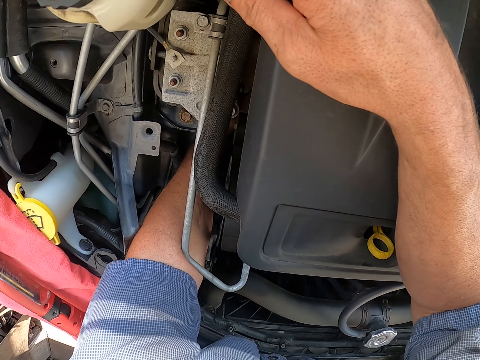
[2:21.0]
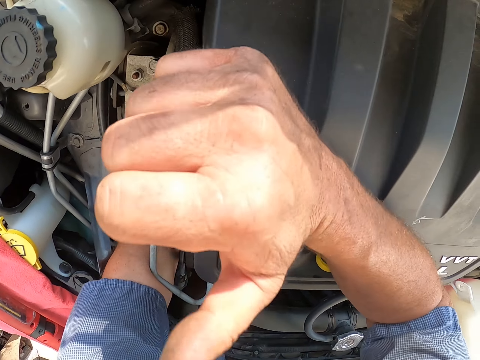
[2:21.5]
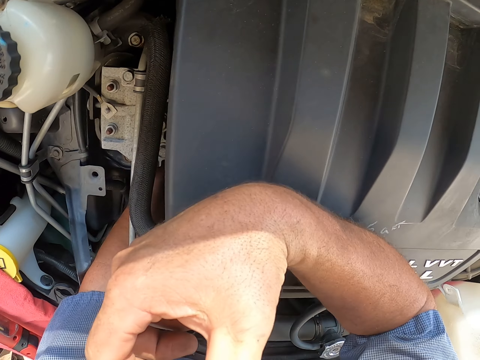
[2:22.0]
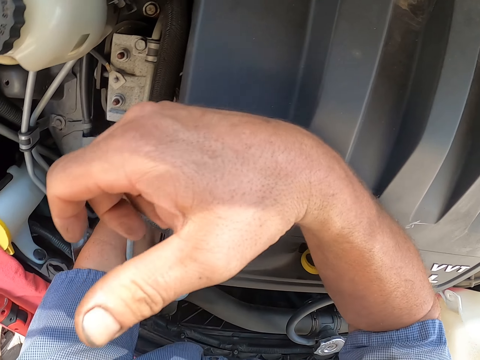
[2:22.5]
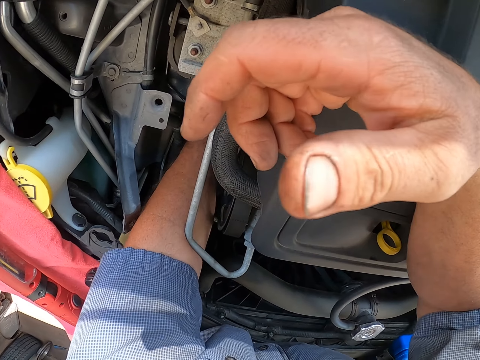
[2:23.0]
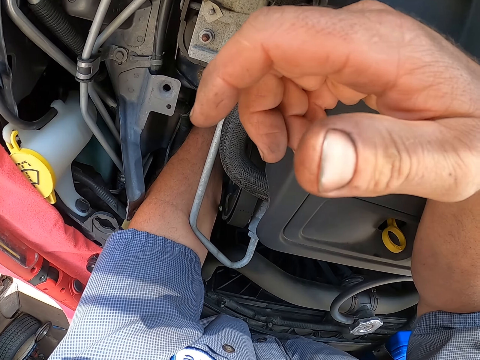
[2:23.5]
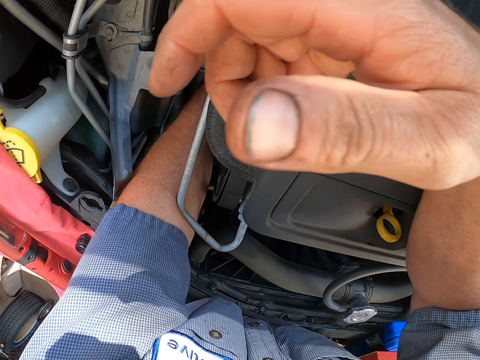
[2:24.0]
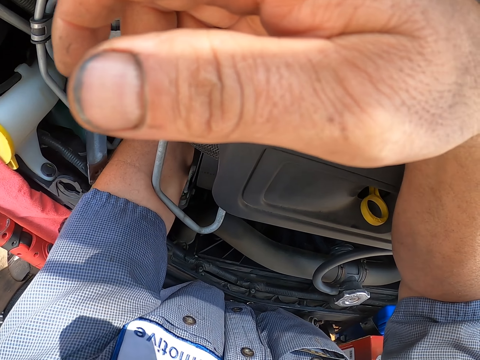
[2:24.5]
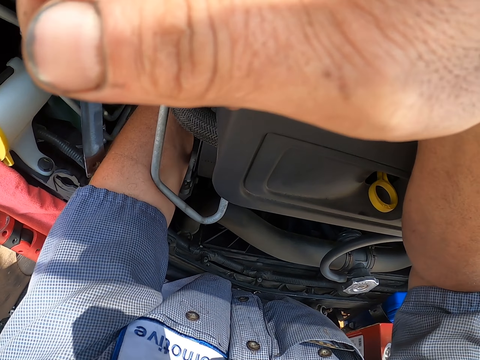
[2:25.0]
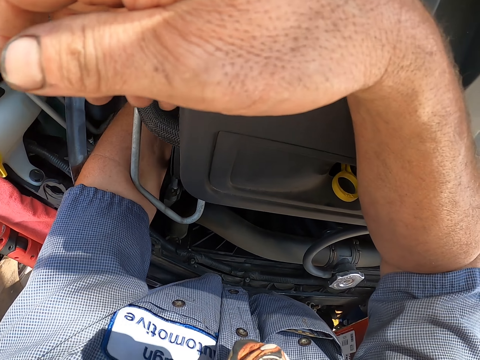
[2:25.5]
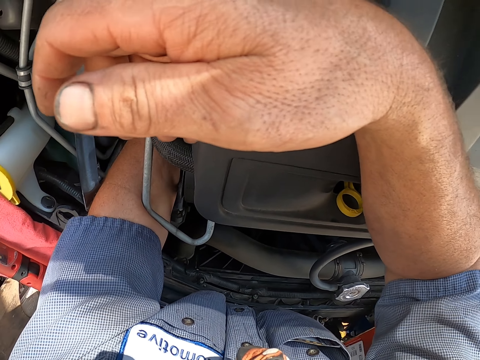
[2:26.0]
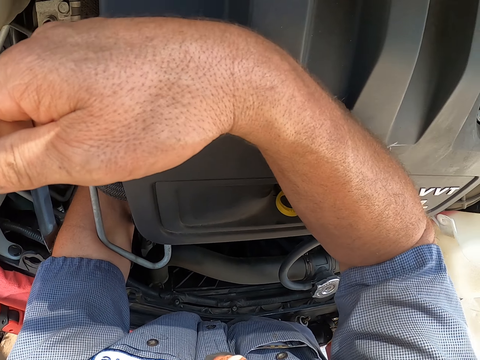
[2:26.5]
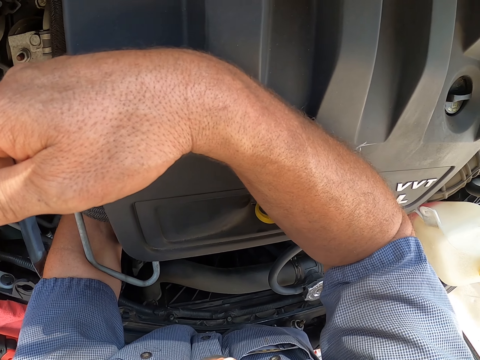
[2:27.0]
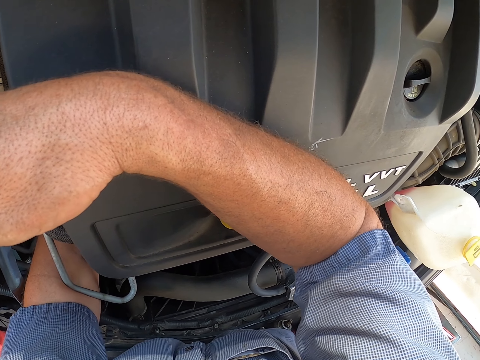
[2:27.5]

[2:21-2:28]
The camera wearer raises a hand. They do something. They look around.

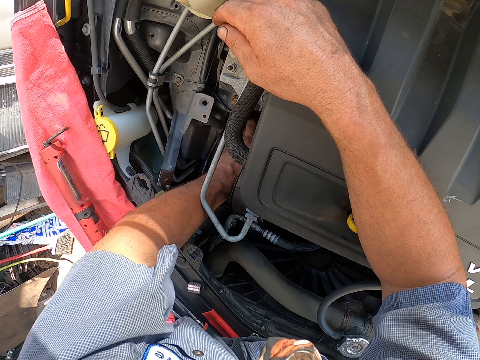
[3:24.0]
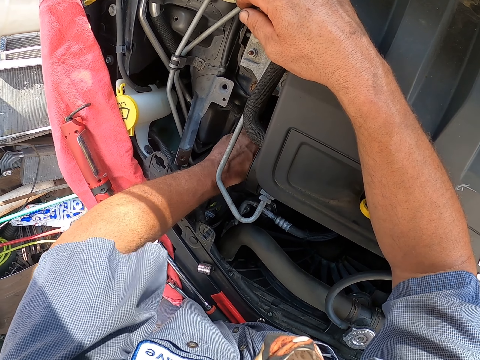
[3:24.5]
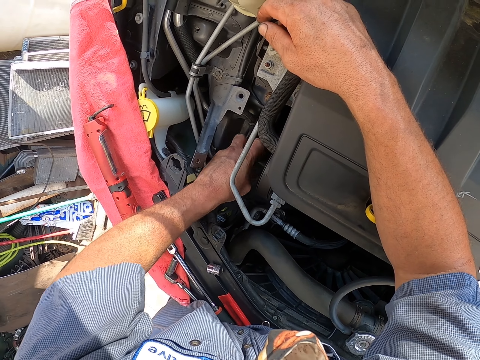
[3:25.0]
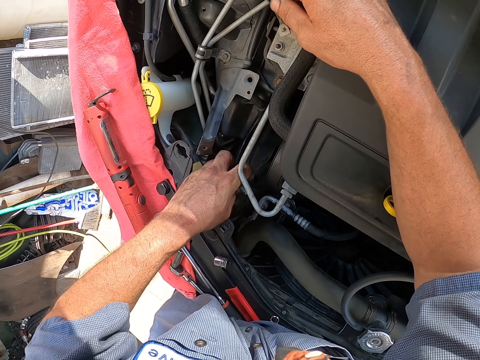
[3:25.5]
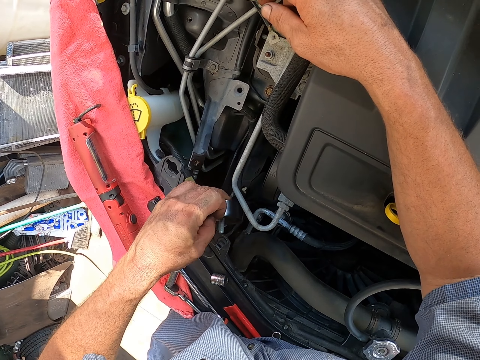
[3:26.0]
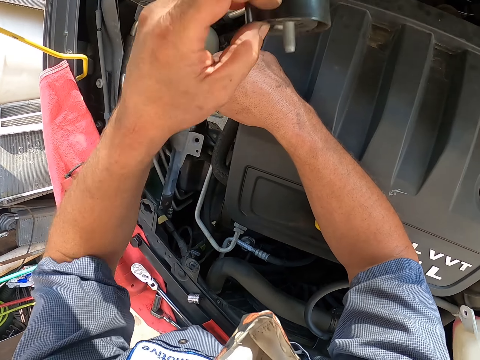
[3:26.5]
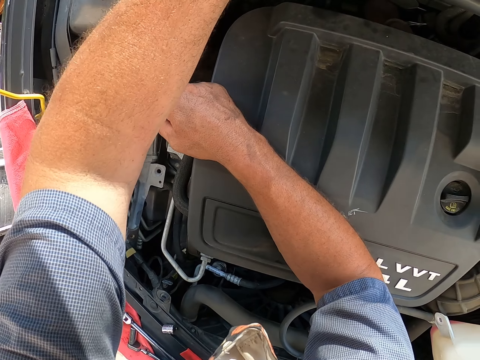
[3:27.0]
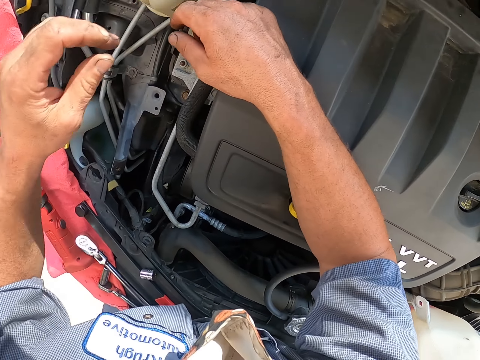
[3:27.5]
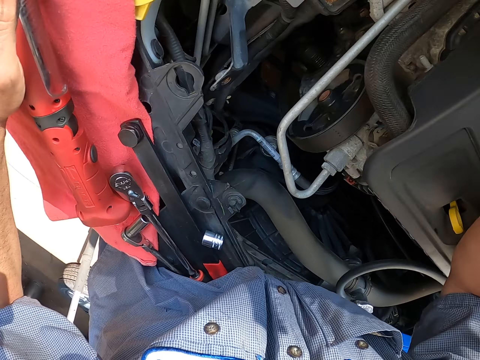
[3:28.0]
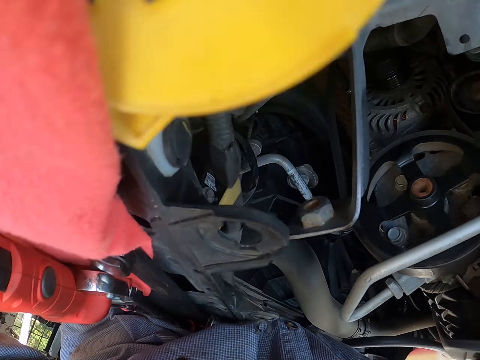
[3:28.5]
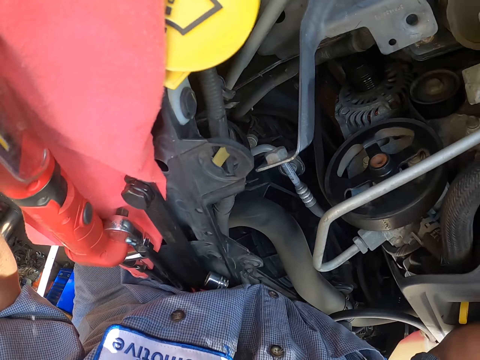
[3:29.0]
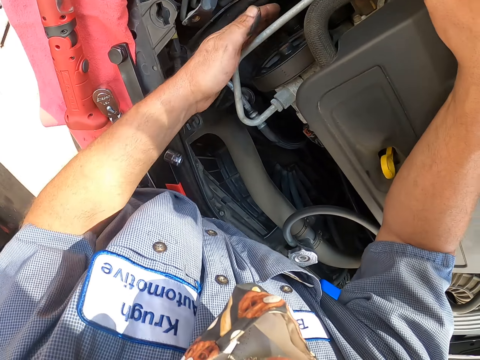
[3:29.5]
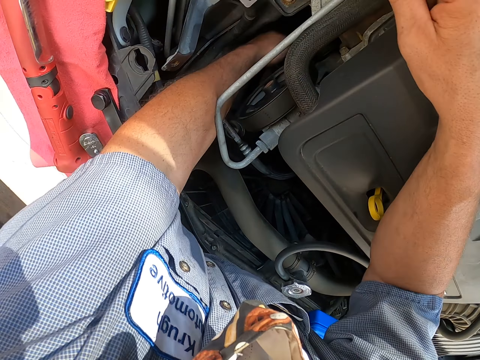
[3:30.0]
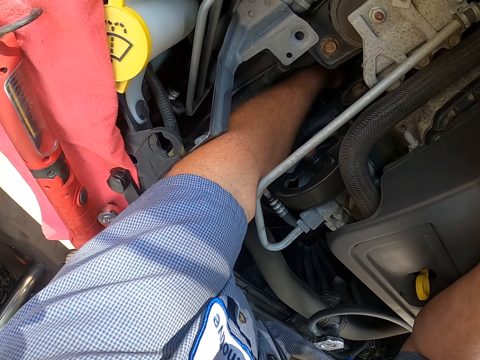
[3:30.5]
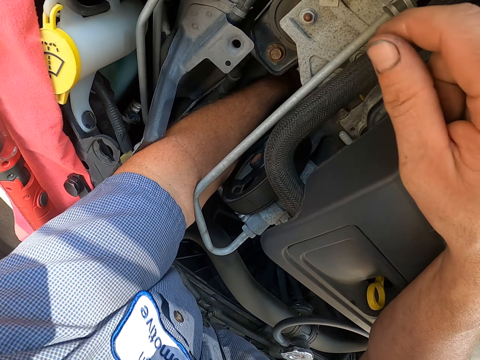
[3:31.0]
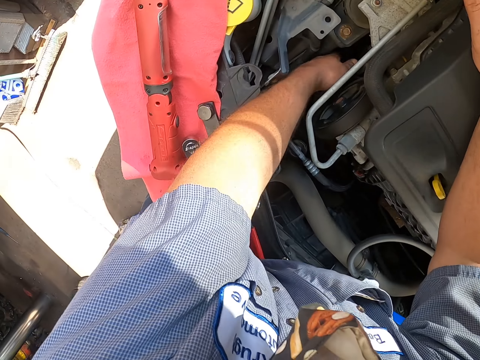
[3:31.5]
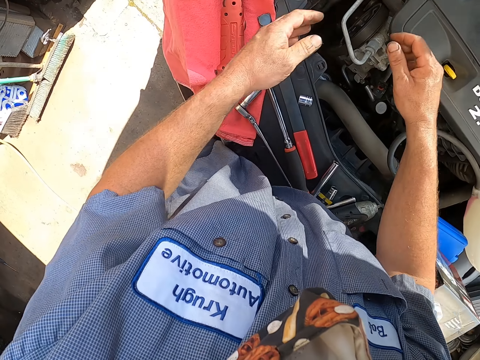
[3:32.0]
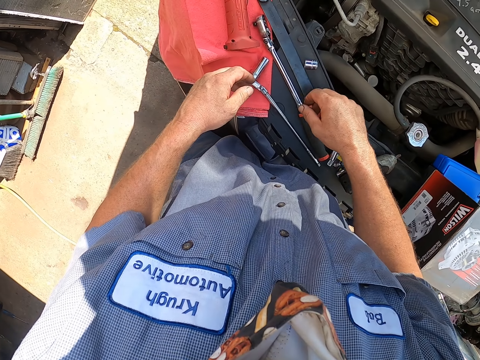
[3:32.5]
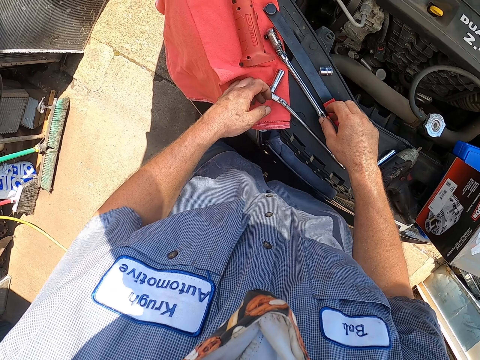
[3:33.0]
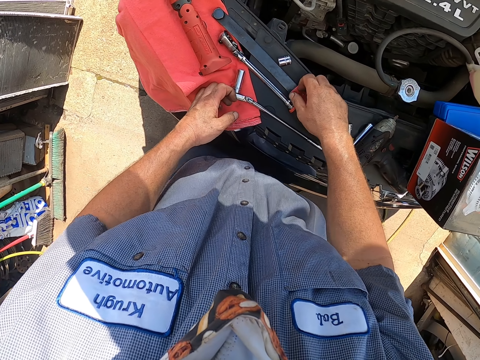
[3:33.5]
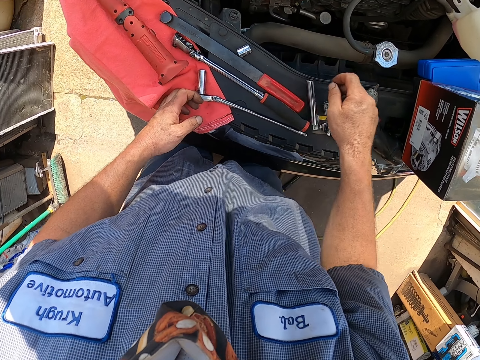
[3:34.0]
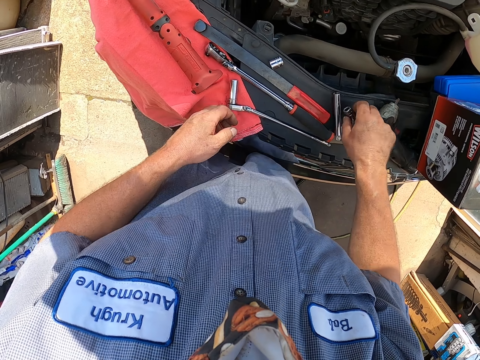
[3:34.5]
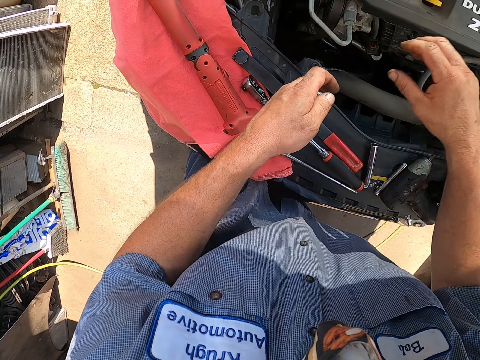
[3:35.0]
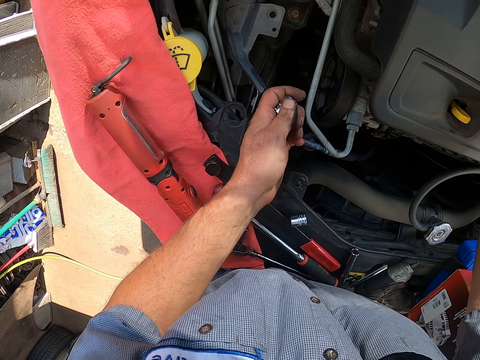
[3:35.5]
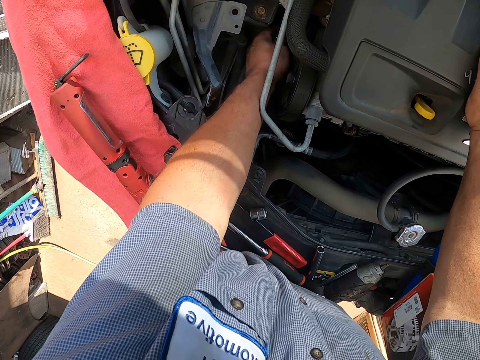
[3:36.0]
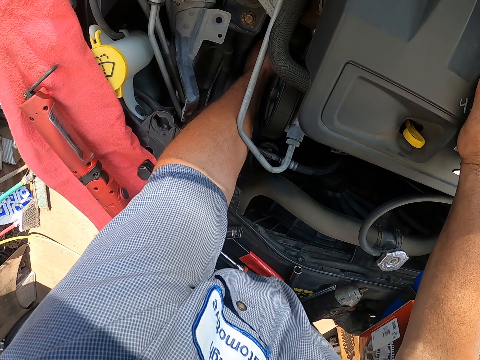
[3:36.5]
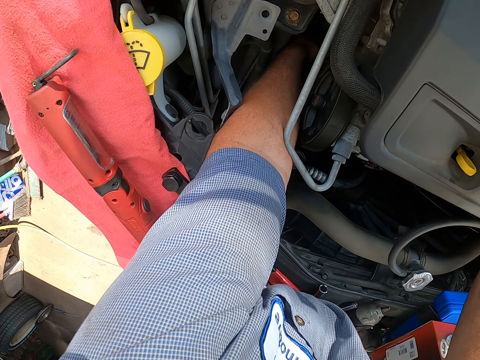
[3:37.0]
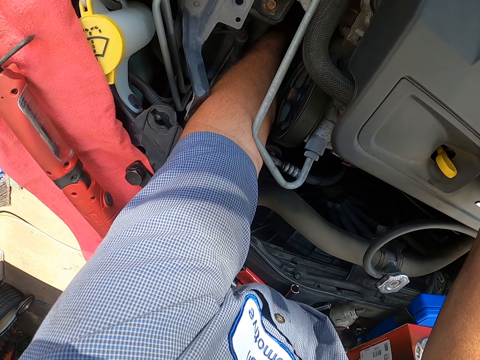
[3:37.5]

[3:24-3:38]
The camera wearer removes a nut from the engine. They move their hands. They look inside the bonnet. They put a hand inside the bonnet. They fix the engine area. They hold the bearing spanner. They pick the box spanner. They pick the nut. They fix the engine area with the nut. They put a hand inside the box spanner.

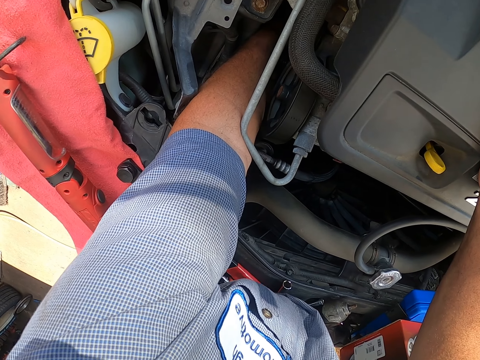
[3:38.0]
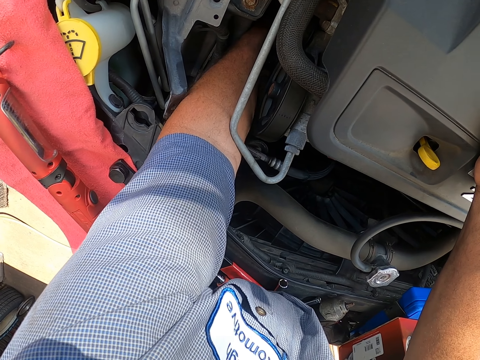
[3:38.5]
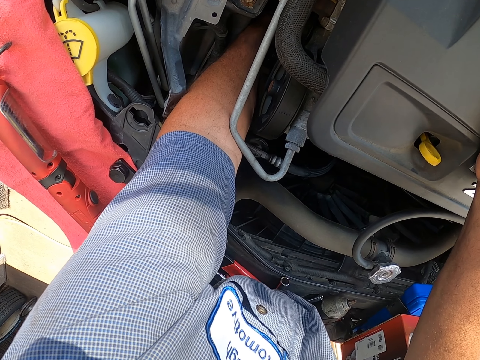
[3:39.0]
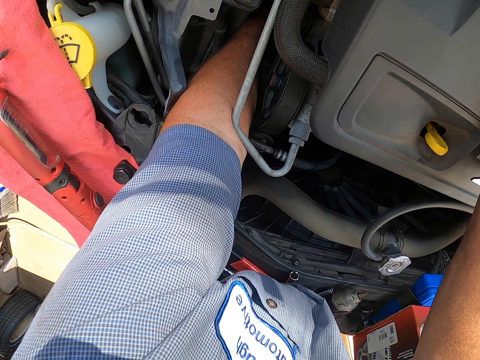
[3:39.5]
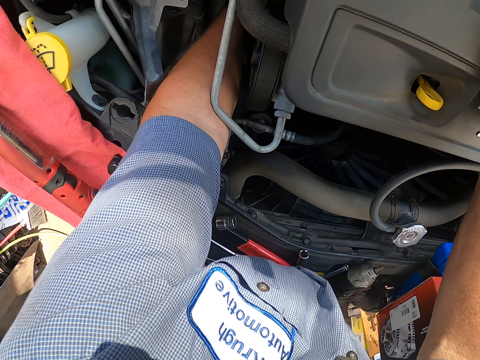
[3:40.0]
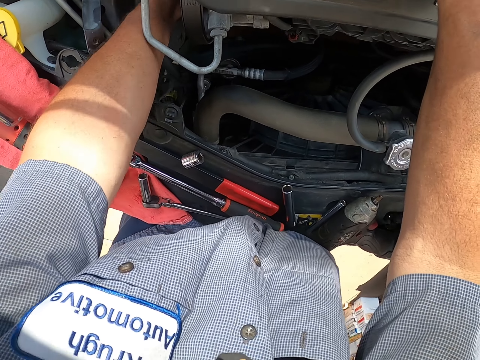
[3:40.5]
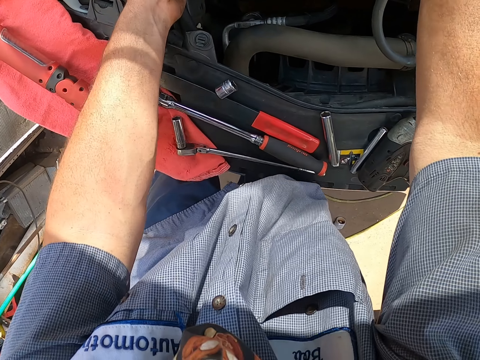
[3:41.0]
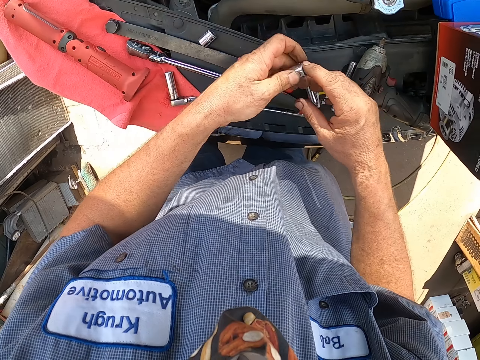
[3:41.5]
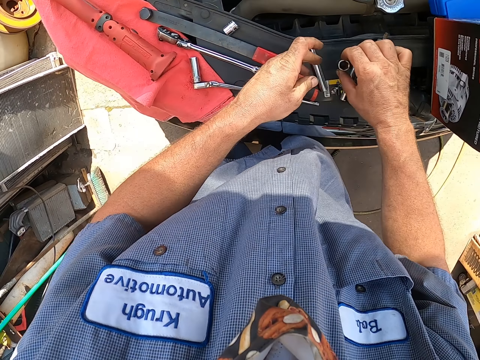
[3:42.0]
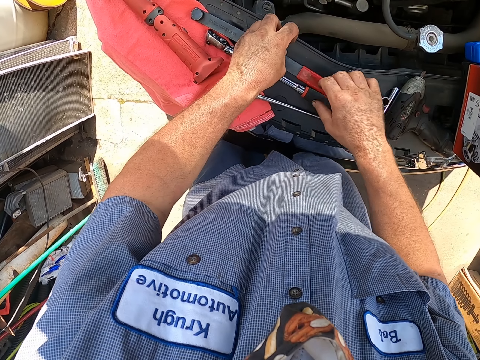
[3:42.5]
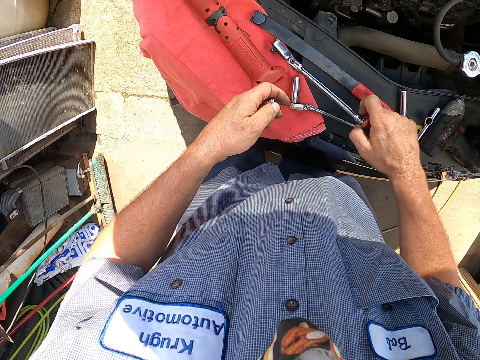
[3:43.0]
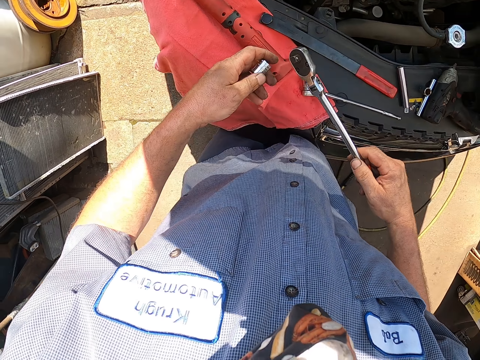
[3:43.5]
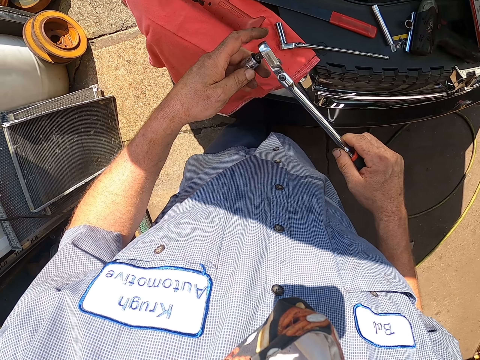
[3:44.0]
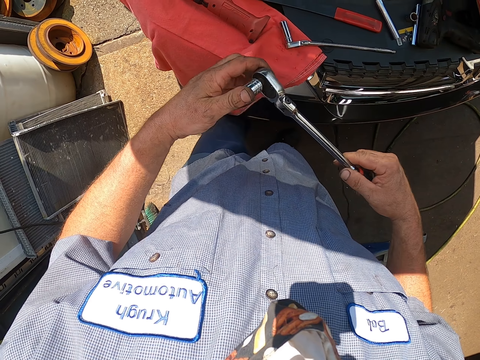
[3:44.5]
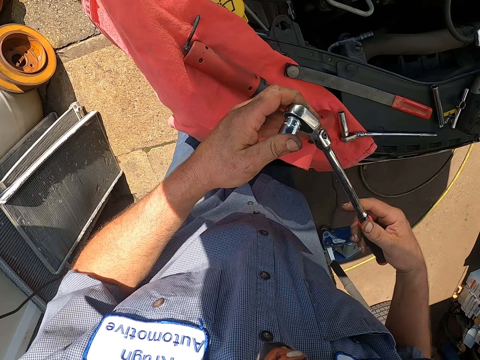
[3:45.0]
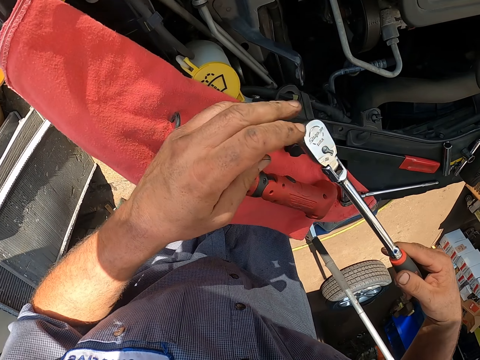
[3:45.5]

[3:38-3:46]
The camera wearer does something. They remove a hand from the bonnet. They pick the box spanner and place the box spanner down. They pick the bearing spanner. They pick the box spanner. They fix the spanner on the nut. They fix the box spanner inside the bearing spanner.
